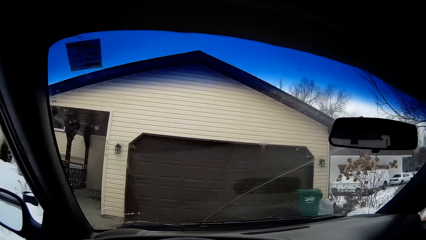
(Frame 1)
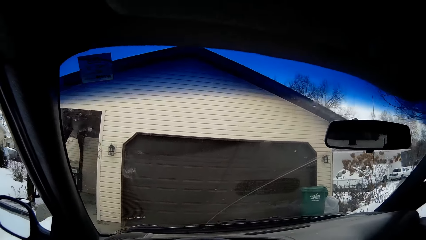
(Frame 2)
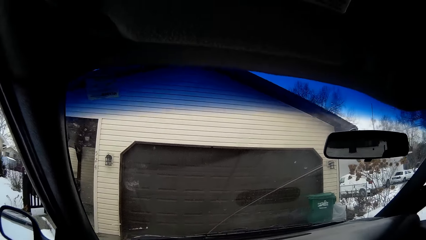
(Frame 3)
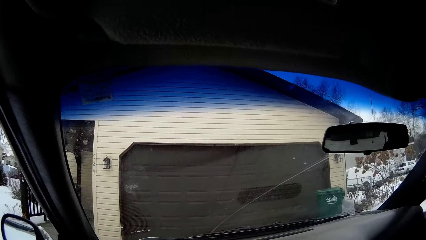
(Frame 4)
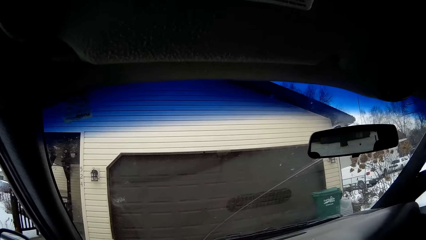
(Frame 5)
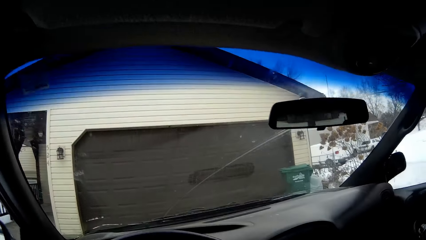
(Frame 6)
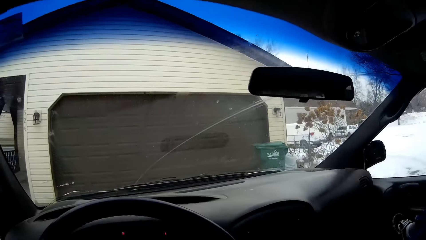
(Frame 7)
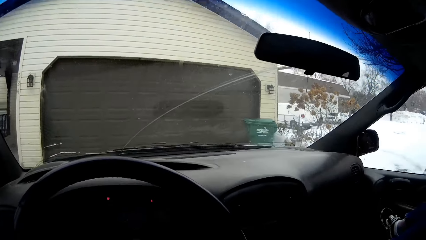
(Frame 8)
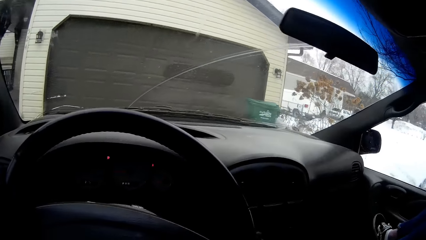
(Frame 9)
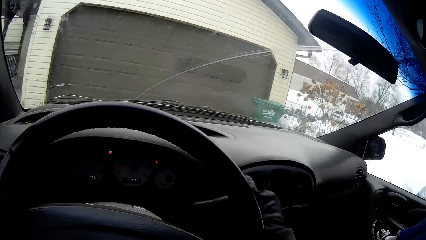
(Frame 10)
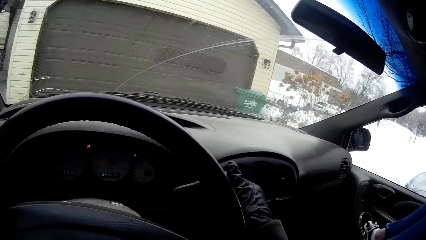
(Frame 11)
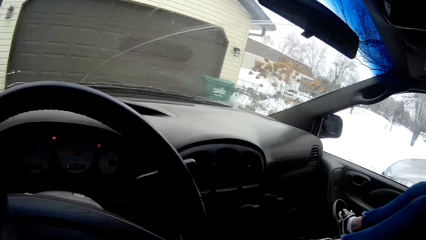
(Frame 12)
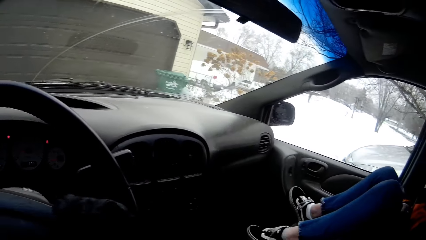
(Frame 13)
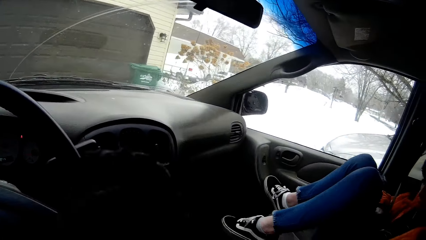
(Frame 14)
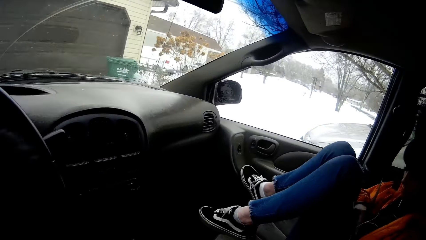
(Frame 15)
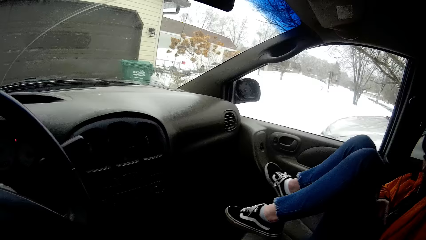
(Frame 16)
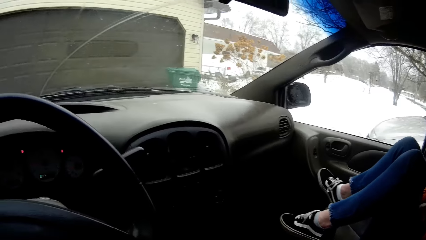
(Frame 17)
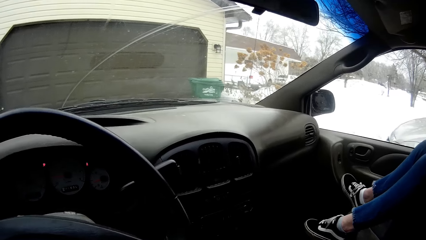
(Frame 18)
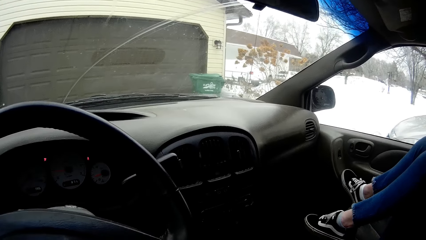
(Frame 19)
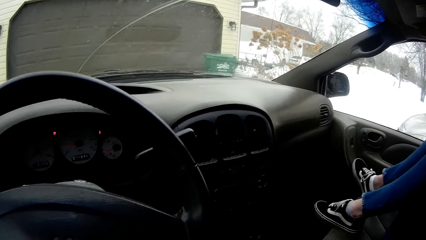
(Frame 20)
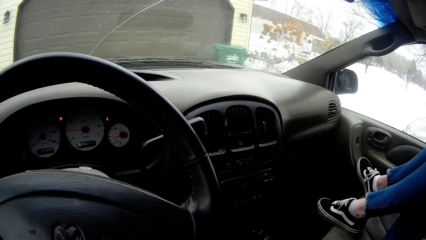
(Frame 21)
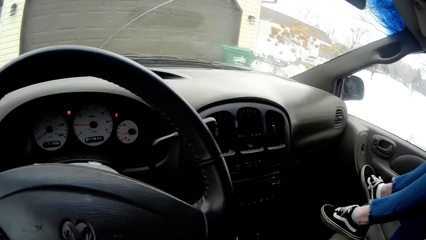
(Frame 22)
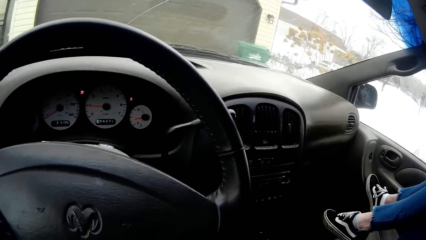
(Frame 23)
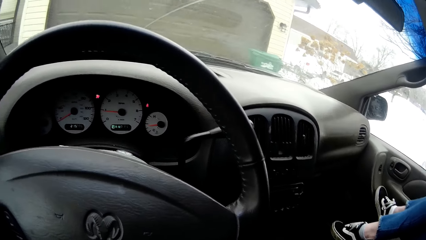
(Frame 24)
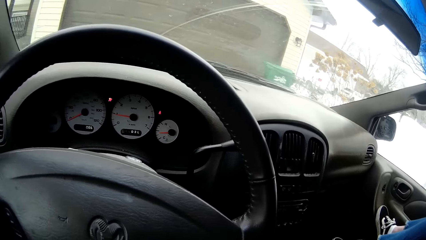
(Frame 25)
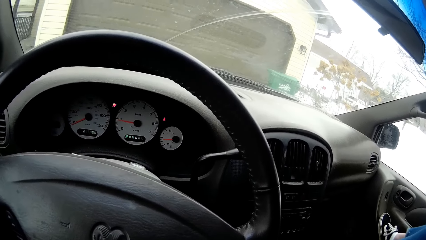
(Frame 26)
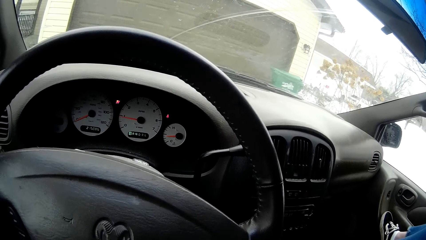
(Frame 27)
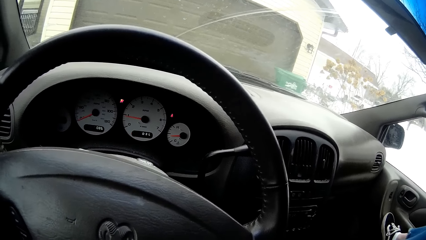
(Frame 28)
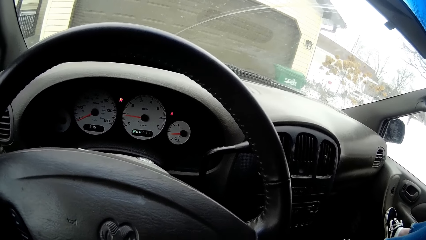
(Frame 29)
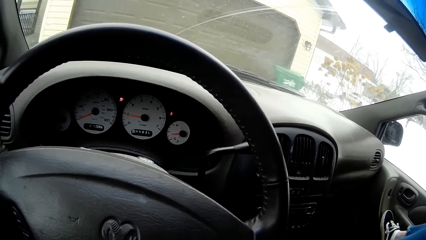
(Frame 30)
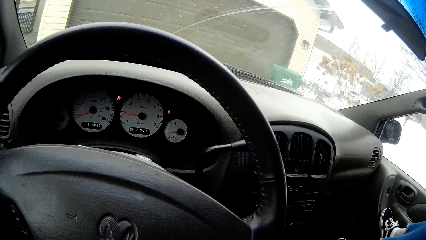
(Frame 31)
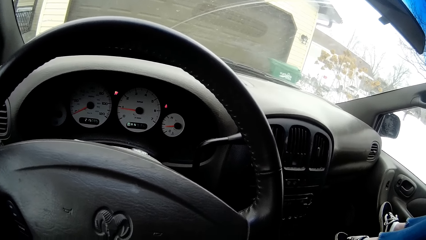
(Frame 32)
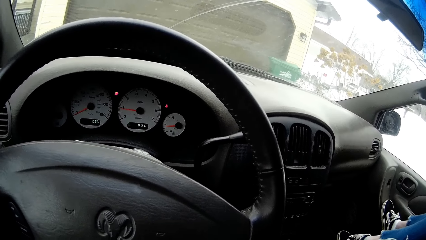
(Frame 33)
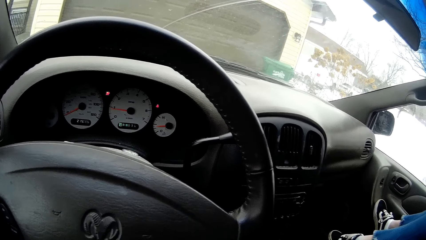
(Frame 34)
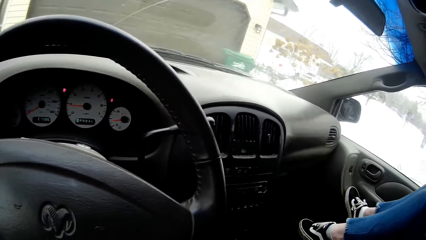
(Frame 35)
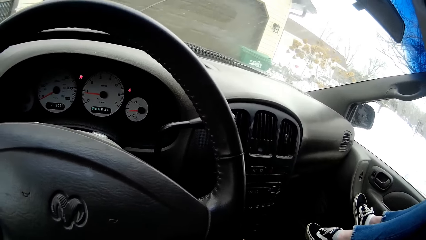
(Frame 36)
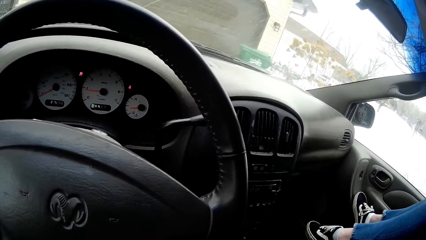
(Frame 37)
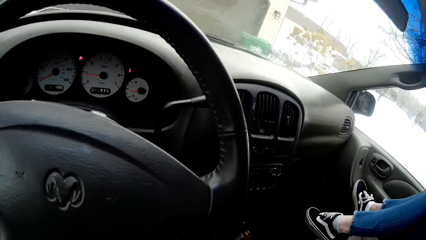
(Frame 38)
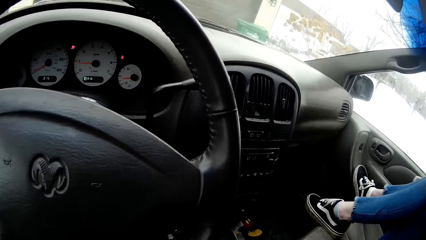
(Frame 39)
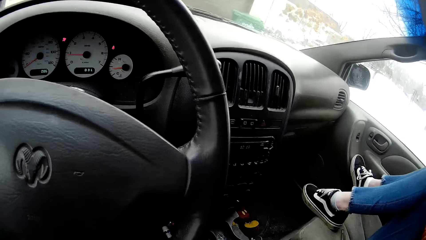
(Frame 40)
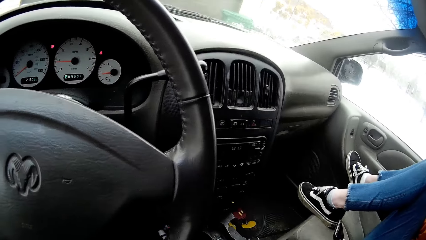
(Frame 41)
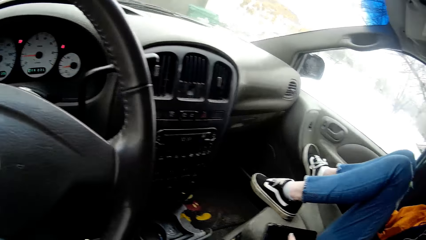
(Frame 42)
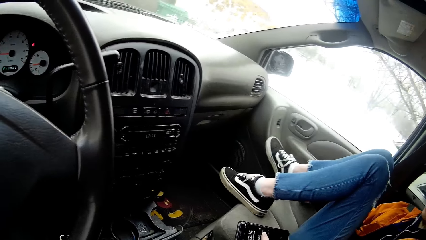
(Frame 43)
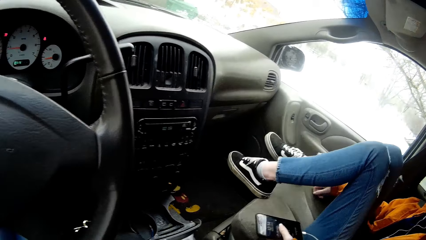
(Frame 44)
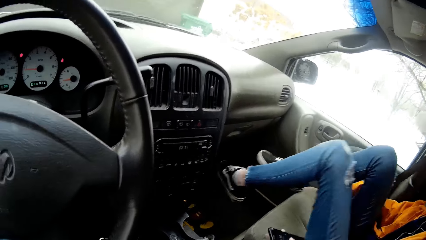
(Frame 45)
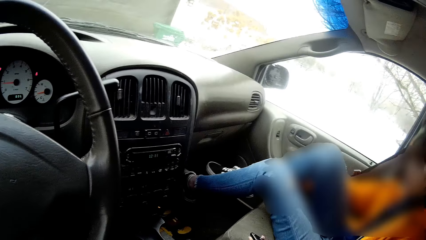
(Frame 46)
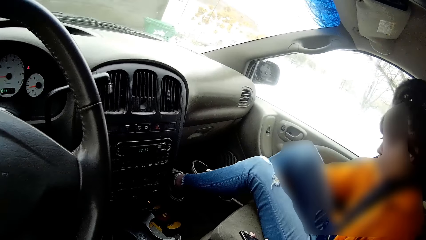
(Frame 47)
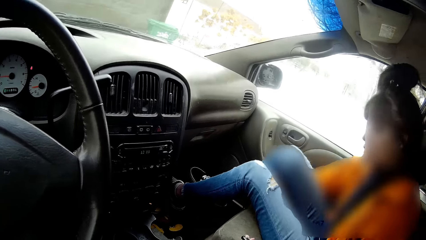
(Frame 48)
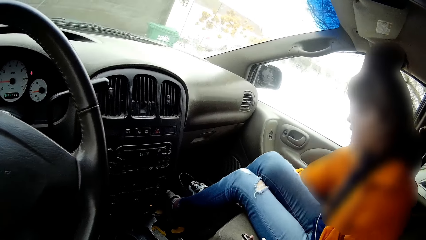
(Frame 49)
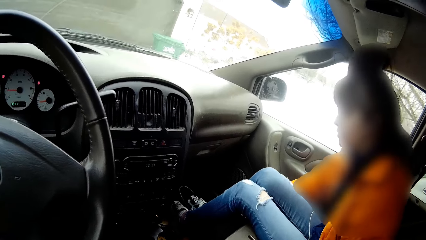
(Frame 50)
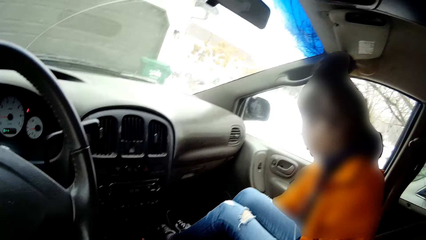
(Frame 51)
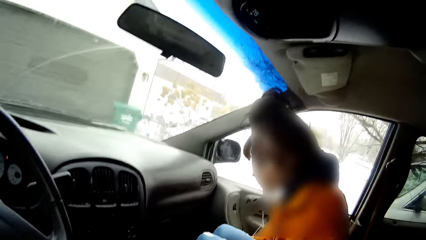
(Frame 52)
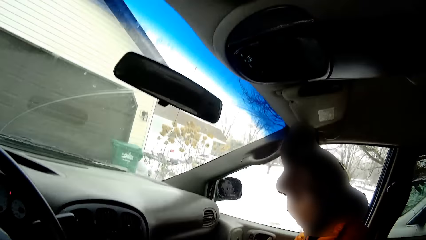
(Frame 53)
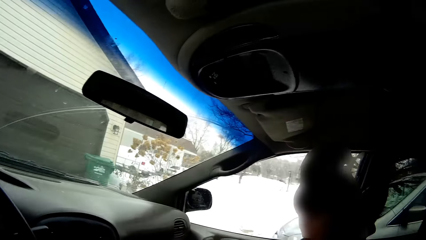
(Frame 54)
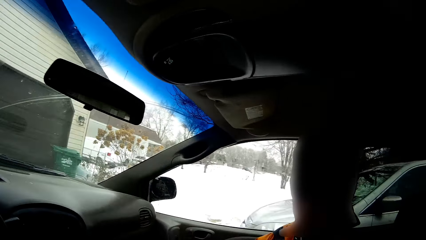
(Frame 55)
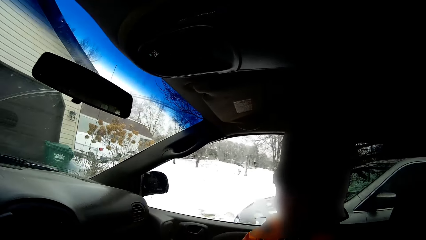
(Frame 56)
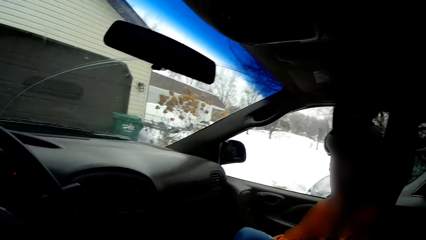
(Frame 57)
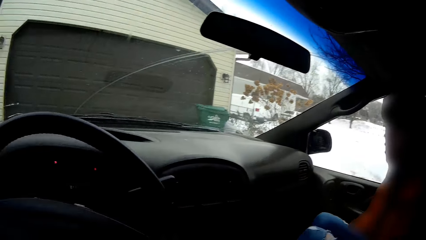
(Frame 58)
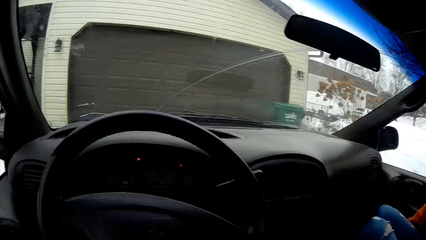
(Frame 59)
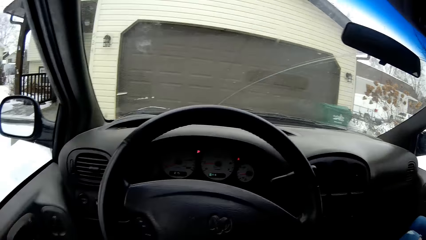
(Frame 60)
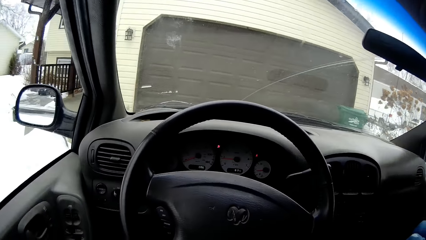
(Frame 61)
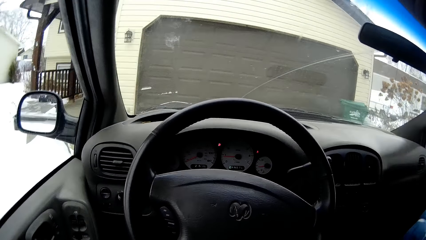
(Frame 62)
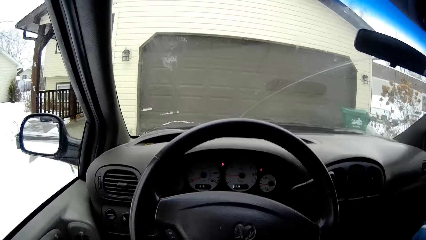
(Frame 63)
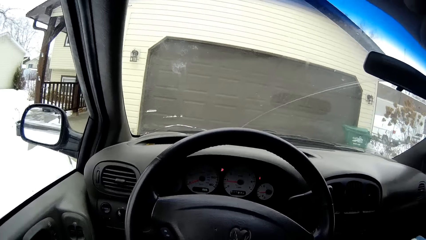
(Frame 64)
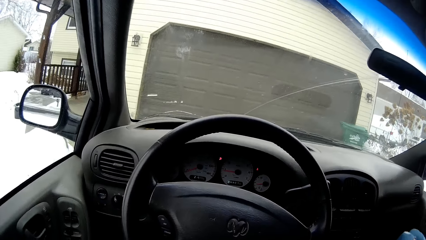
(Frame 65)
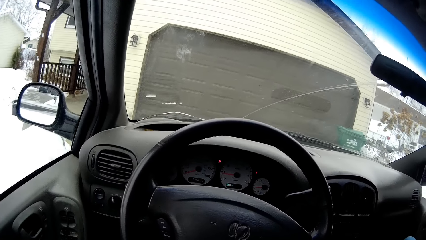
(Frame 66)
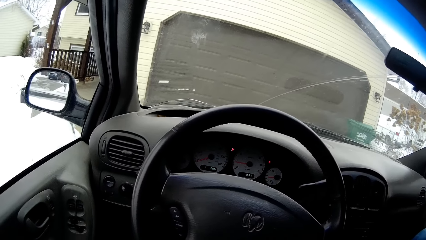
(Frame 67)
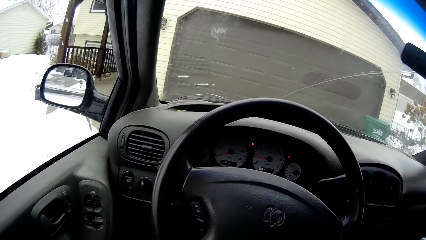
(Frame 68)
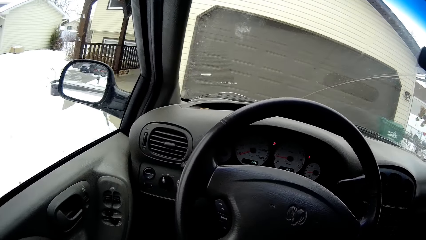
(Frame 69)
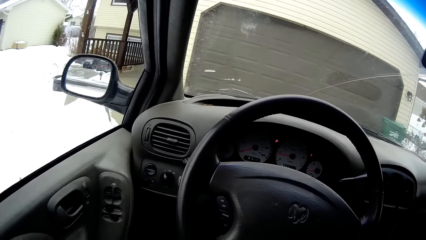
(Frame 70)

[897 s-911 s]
The camera wearer pulls up the handbrake of the car with her right hand. She parks outside a building. She looks around. A girl drops her legs from the front passenger seat.

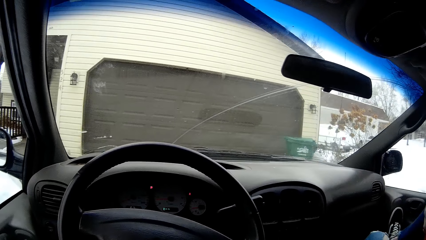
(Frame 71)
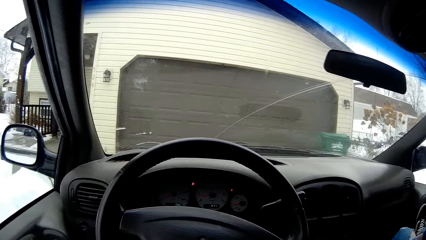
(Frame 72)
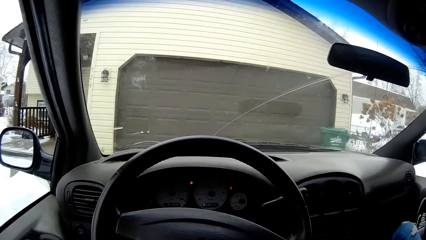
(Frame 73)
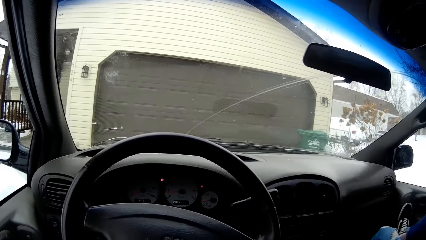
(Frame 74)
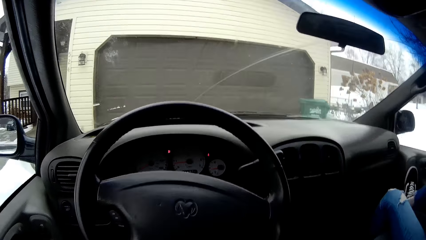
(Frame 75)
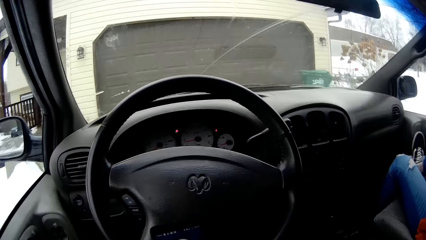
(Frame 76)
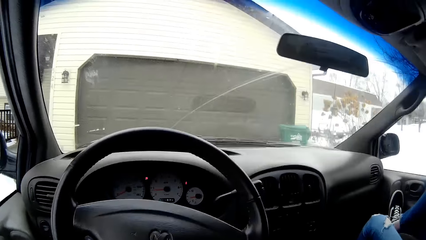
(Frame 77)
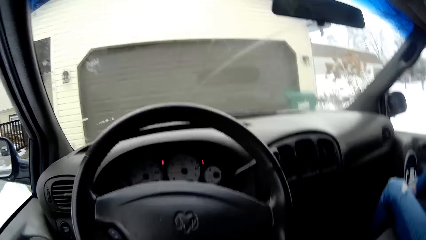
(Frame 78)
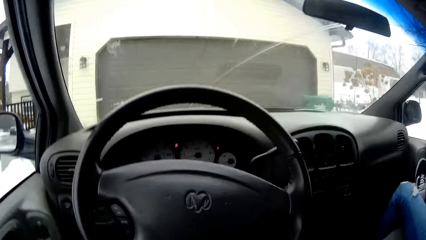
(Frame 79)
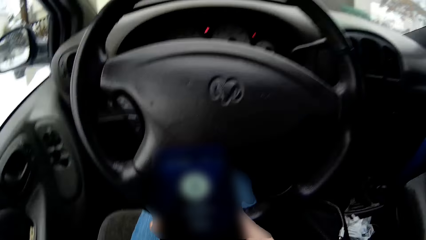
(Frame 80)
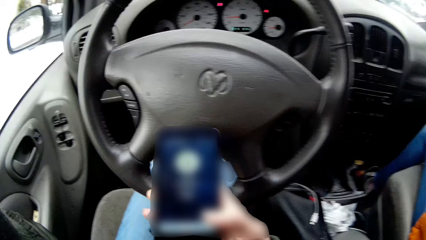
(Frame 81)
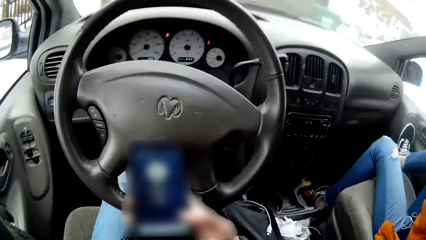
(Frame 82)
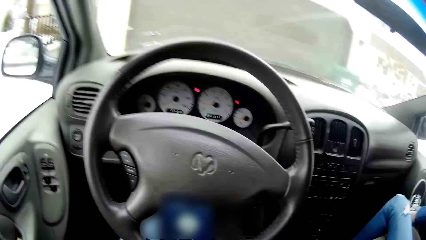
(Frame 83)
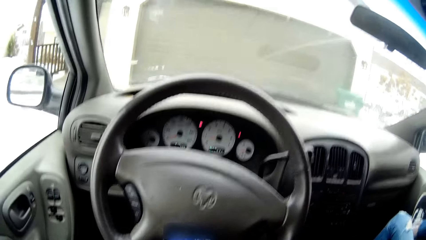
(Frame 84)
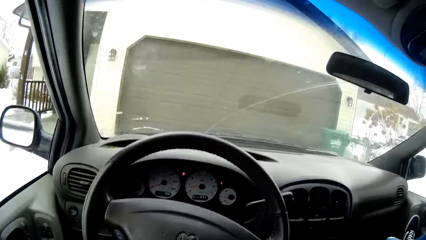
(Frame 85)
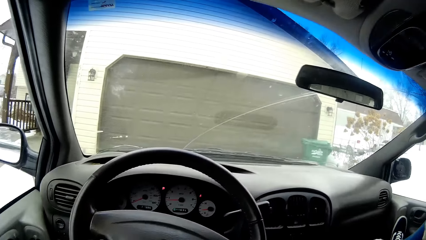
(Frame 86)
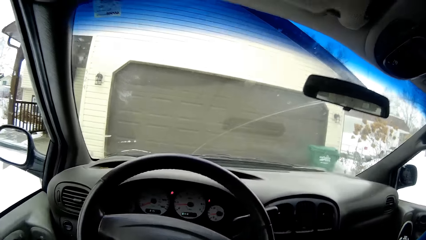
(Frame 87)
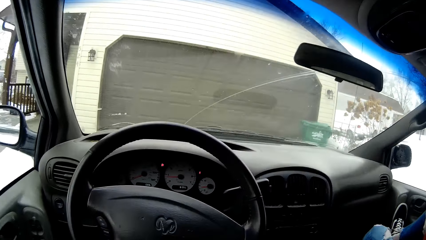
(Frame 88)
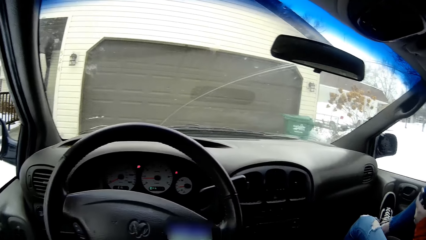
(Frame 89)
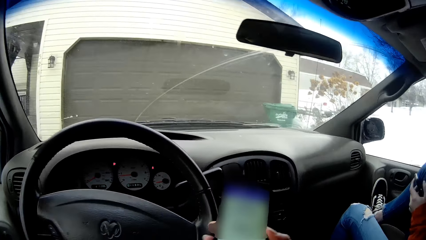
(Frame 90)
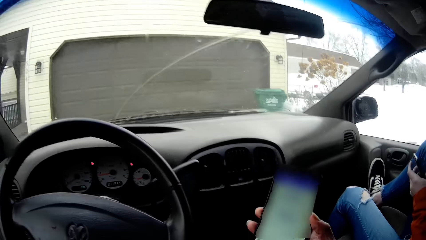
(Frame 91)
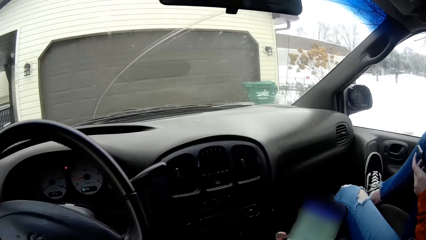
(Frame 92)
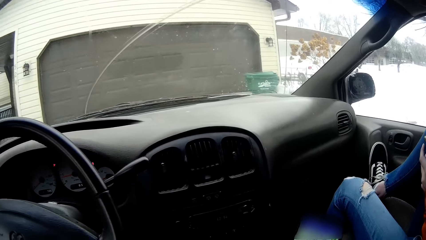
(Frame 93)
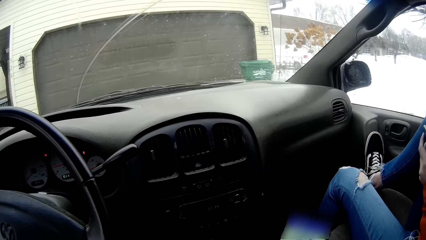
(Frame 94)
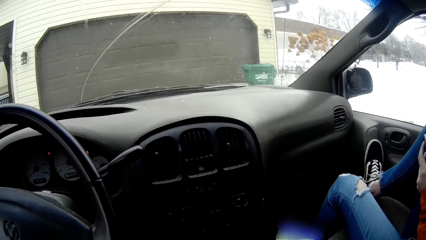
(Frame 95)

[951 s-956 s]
The camera wearer operates a phone with her right hand.
